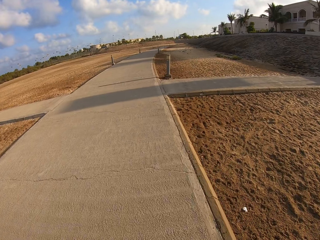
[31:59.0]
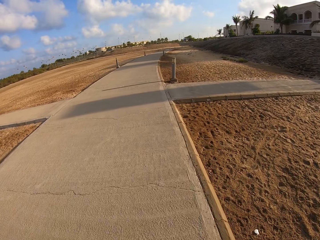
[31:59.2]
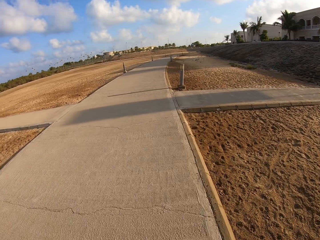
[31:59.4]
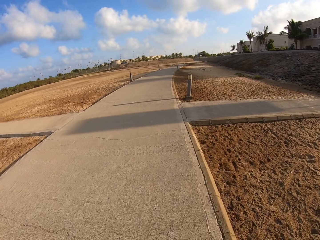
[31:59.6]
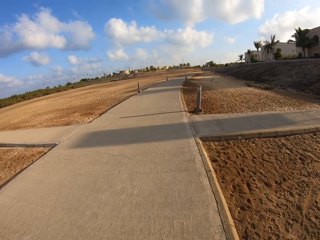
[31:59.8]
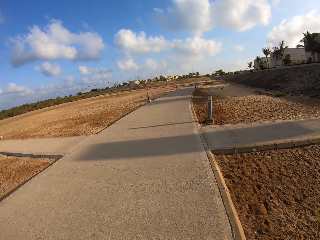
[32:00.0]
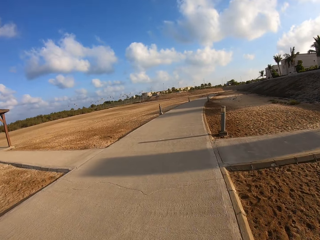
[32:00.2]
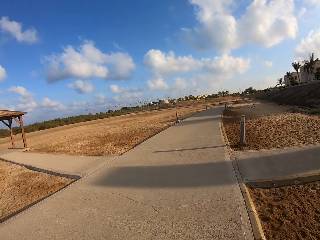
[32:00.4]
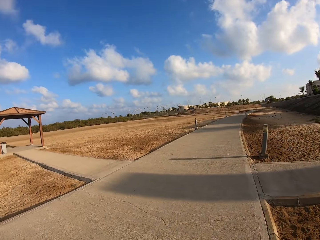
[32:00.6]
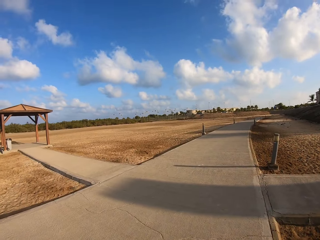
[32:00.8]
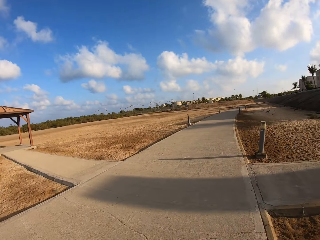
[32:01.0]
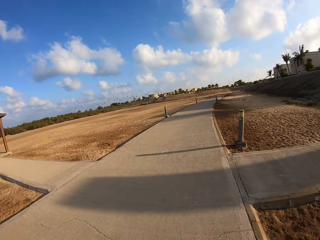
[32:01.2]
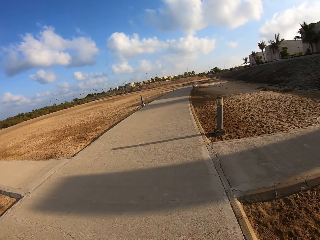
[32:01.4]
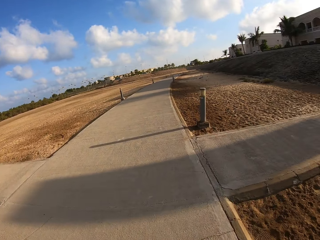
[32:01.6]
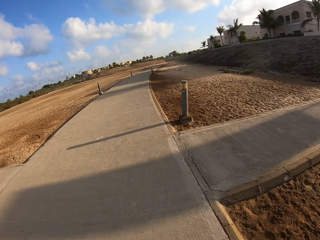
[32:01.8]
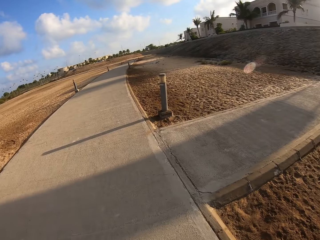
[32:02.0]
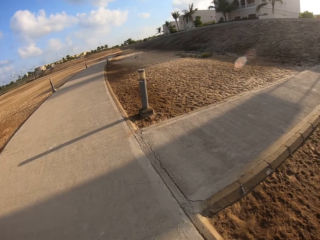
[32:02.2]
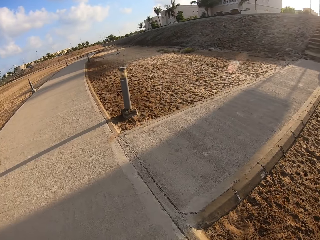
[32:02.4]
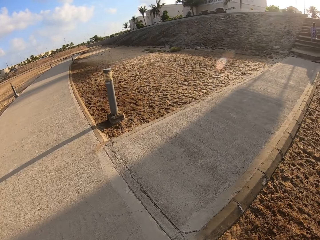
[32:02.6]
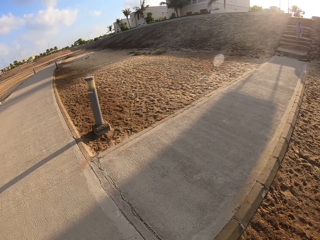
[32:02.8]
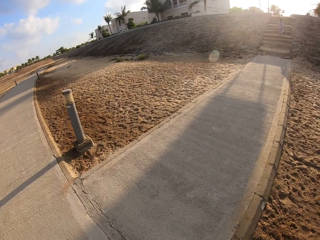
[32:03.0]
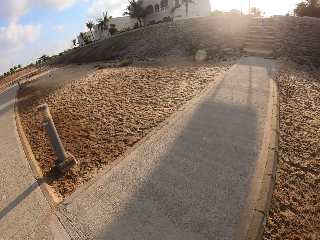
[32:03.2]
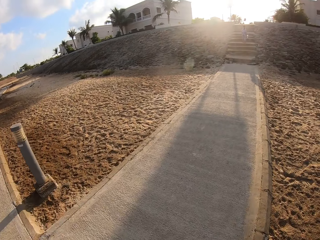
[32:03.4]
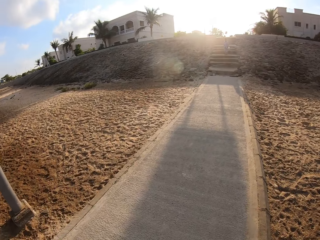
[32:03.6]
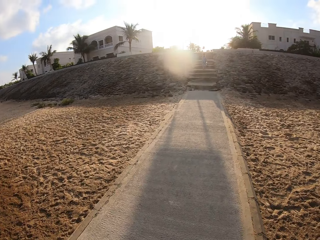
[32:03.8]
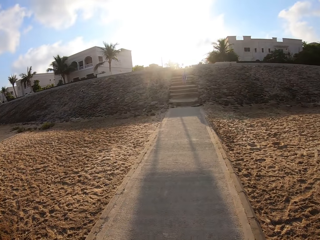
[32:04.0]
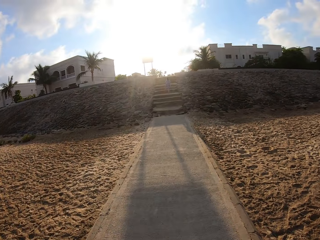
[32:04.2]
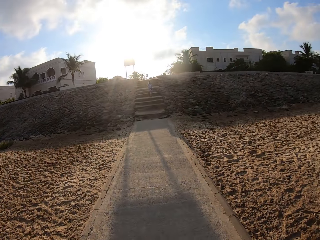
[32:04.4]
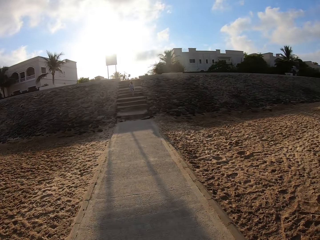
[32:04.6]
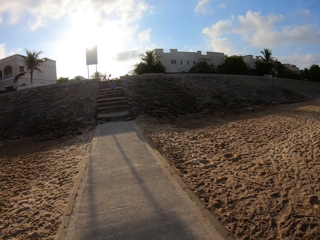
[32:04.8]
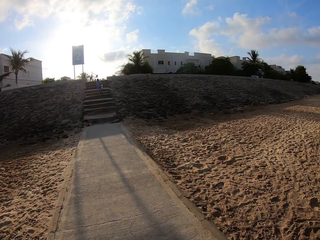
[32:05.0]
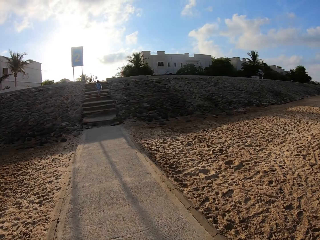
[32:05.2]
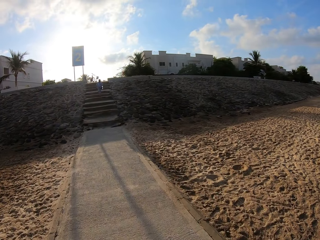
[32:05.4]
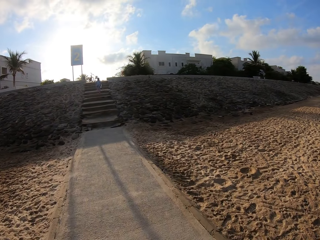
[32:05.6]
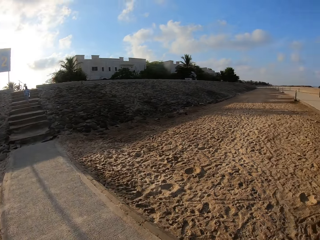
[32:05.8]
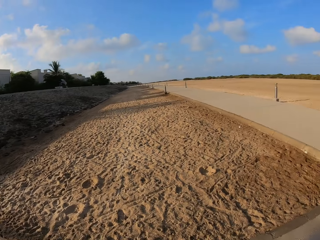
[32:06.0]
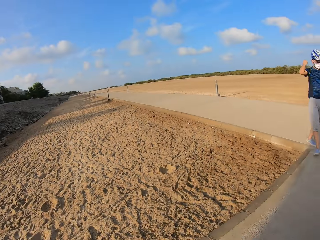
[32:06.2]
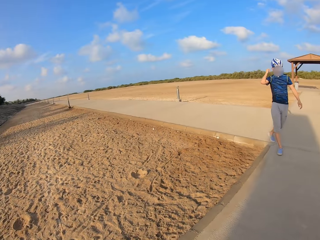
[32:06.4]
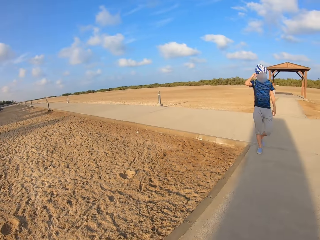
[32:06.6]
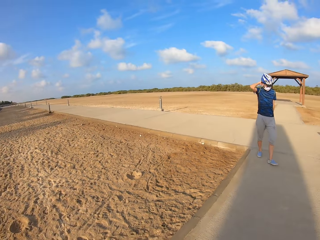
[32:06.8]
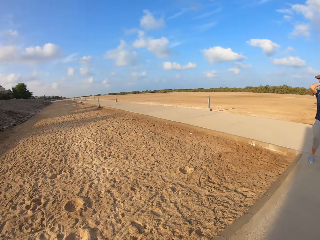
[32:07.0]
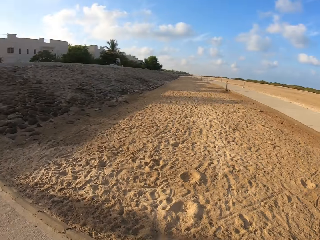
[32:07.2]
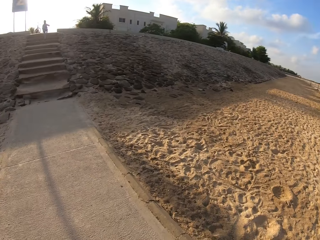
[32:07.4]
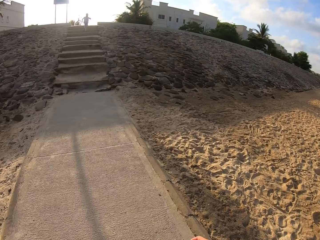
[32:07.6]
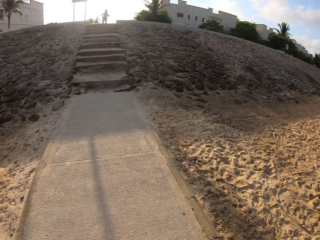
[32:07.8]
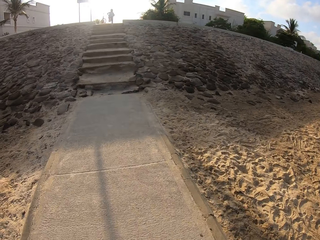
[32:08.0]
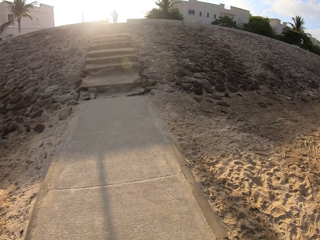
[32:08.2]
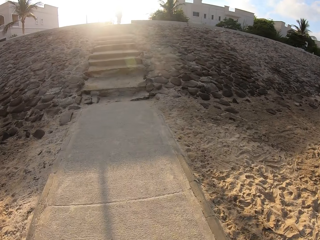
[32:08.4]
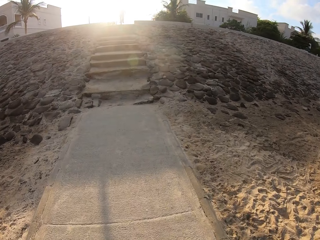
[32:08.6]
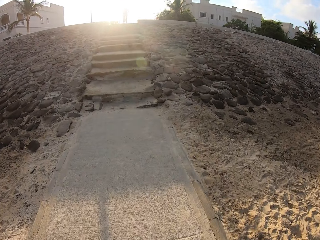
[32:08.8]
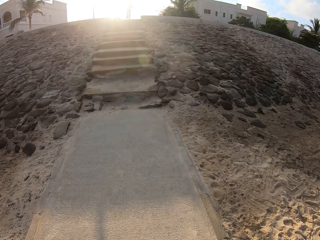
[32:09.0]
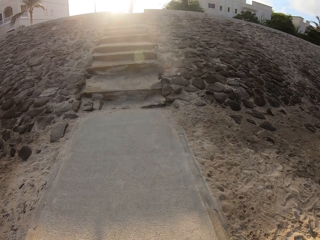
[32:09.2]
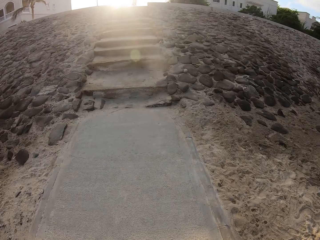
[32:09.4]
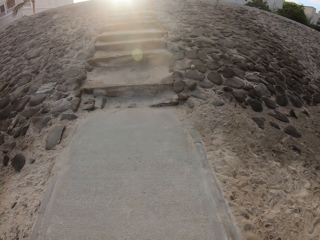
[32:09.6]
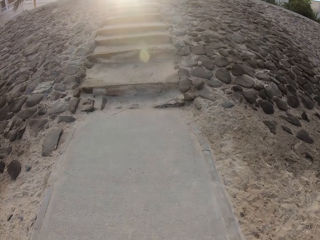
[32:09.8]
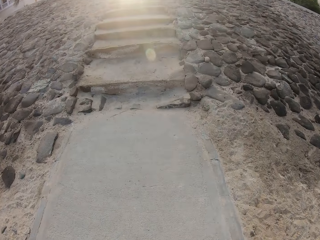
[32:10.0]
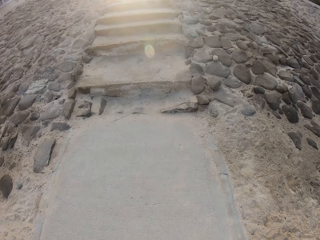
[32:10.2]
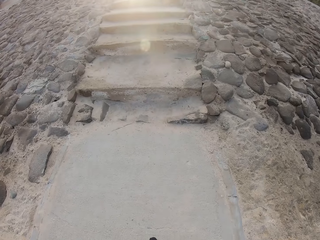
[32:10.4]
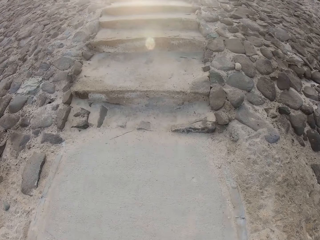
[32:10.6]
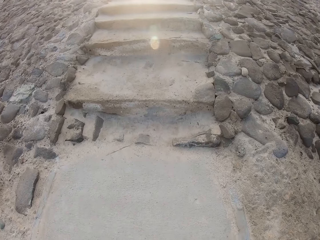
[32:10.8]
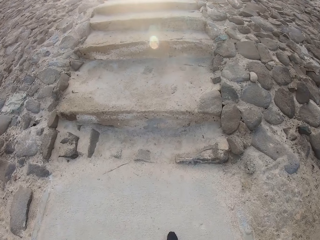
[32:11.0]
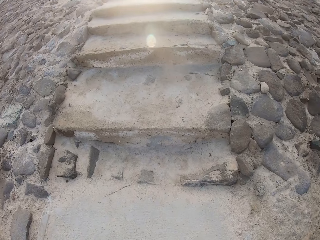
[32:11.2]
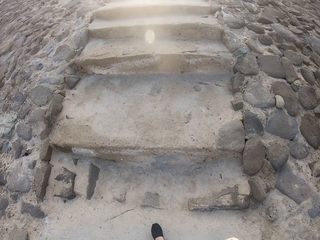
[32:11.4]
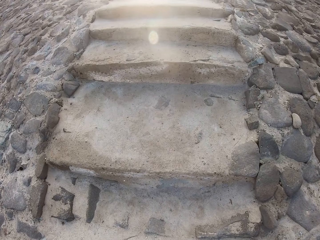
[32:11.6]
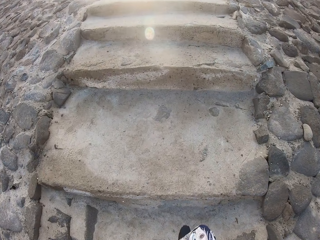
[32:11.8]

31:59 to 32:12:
A lady climbs the stairs. A man walks on a pavement. The camera wearer walks on the road.

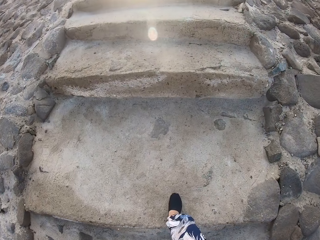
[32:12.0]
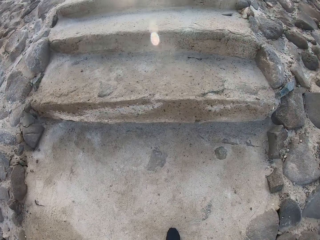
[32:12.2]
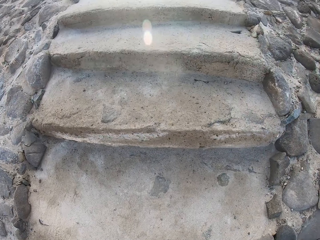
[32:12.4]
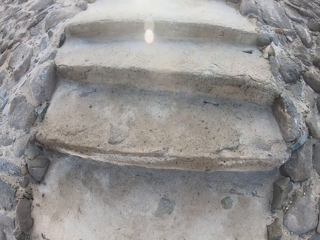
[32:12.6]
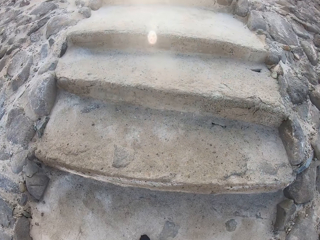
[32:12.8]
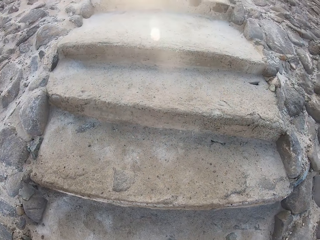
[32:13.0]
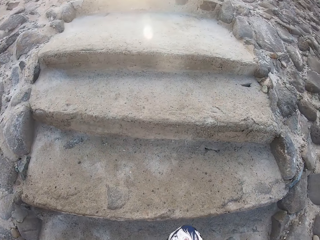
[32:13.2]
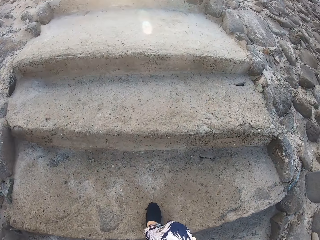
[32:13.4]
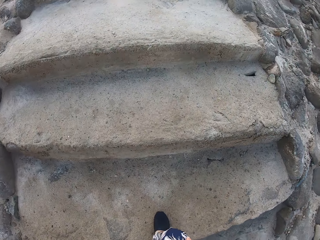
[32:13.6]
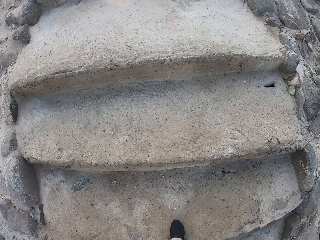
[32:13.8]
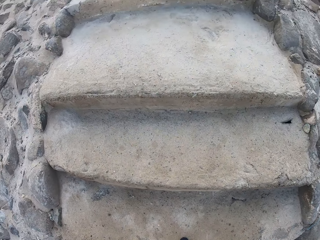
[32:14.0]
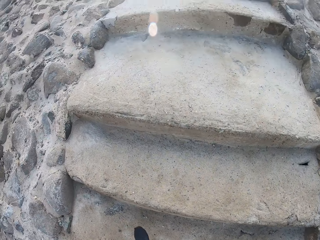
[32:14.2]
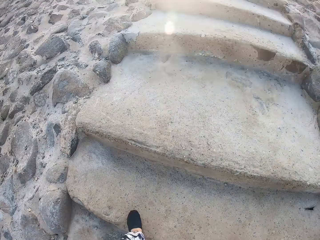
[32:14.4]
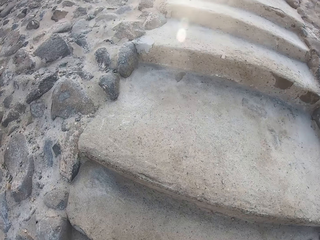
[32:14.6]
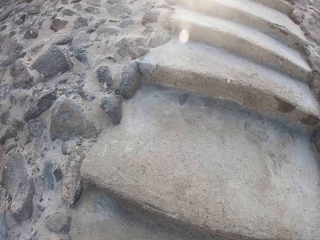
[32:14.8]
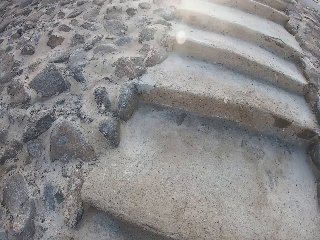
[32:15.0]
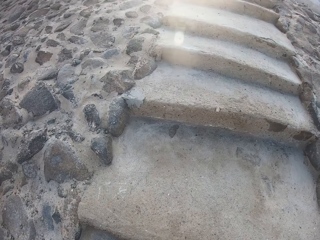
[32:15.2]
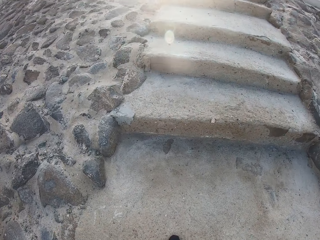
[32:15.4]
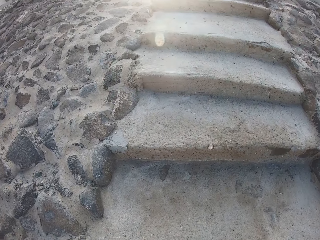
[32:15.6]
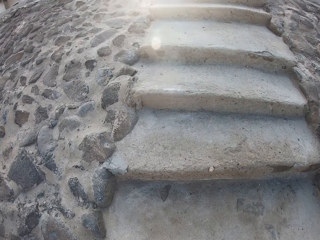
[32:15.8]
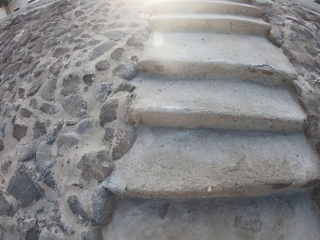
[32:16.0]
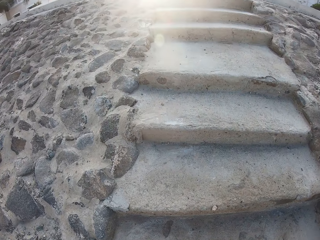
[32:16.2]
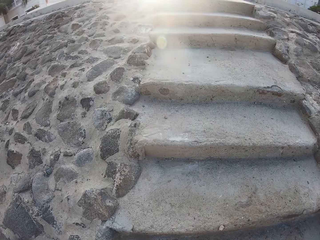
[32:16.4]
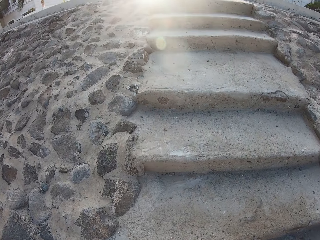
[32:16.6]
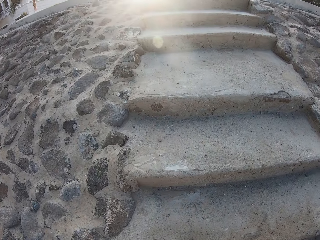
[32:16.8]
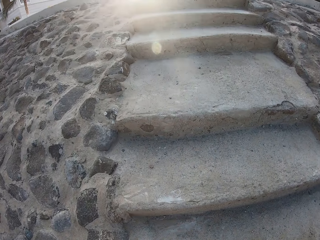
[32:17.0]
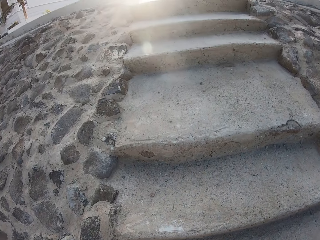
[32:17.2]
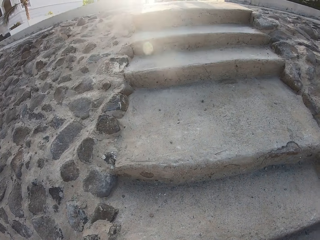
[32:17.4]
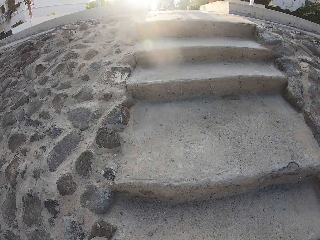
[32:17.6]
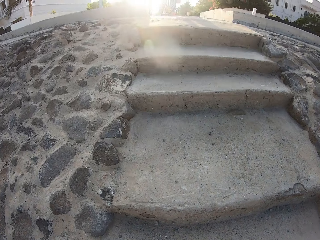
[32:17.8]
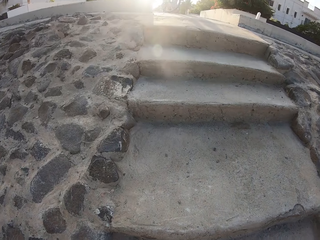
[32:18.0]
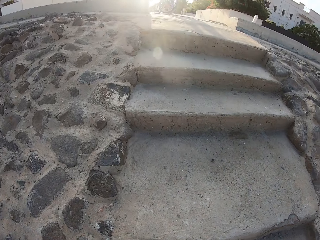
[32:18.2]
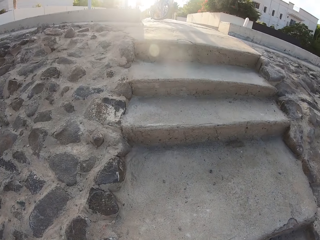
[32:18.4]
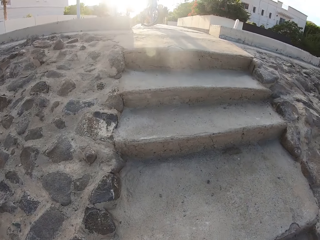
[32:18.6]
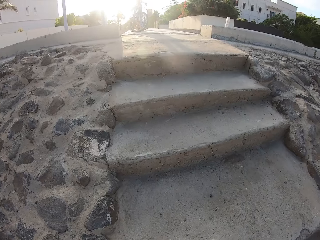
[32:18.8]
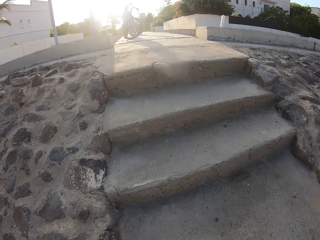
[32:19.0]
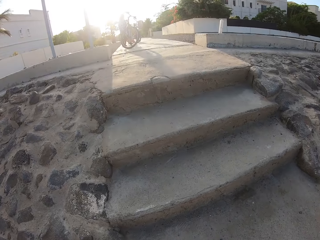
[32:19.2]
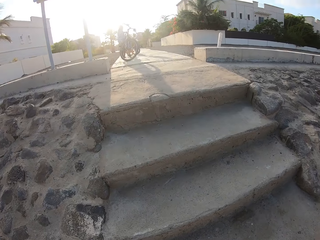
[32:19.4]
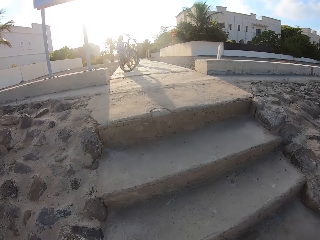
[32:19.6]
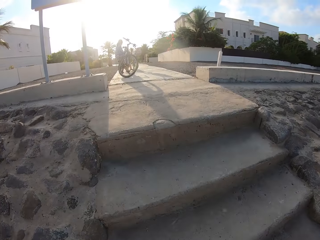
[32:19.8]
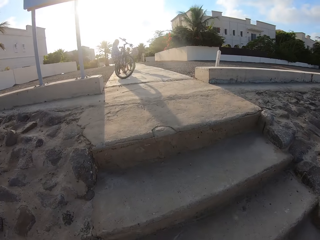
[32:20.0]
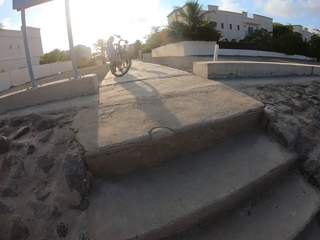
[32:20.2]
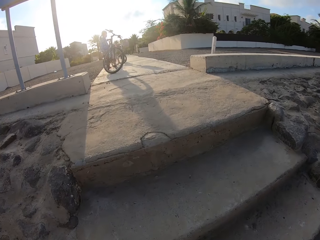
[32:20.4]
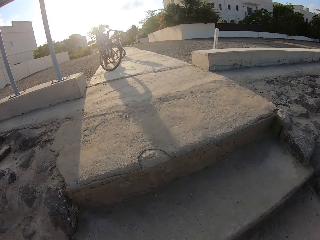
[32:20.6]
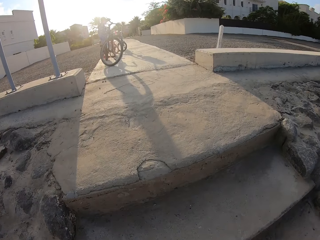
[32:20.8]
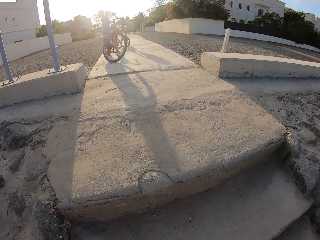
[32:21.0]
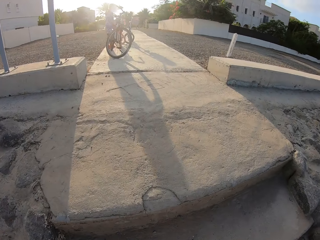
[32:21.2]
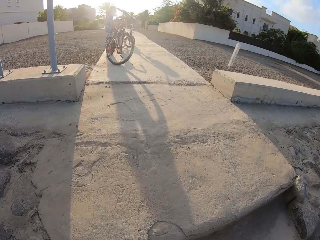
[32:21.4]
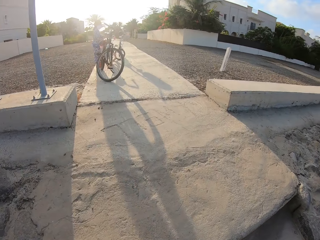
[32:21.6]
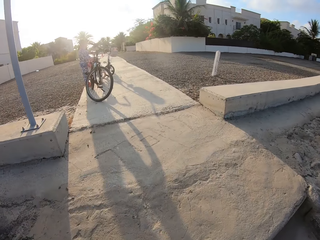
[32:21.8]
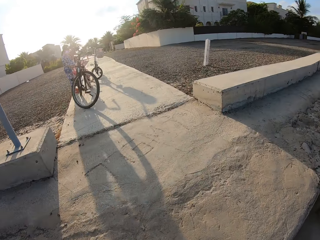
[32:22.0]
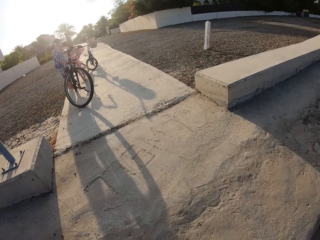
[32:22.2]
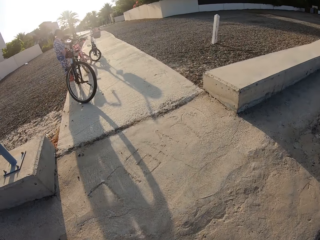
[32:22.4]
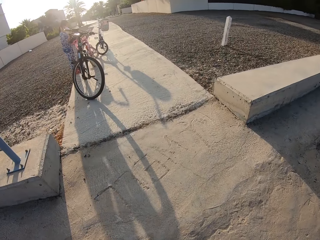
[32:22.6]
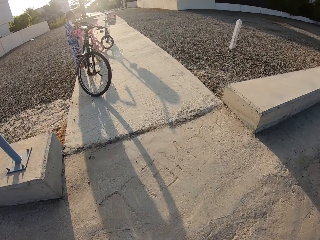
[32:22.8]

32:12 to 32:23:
The camera wearer climbs the staircase.
